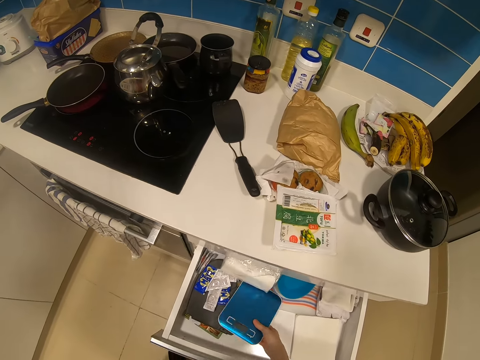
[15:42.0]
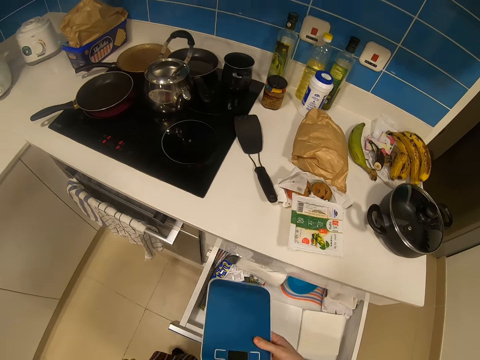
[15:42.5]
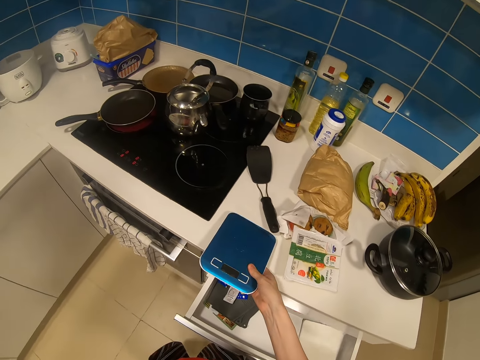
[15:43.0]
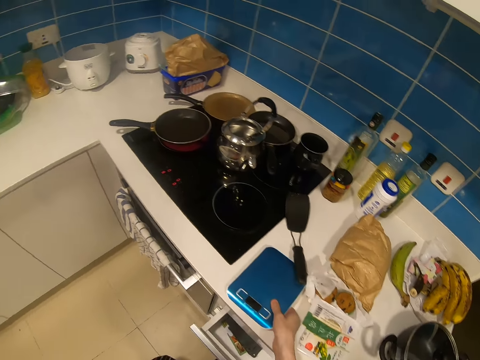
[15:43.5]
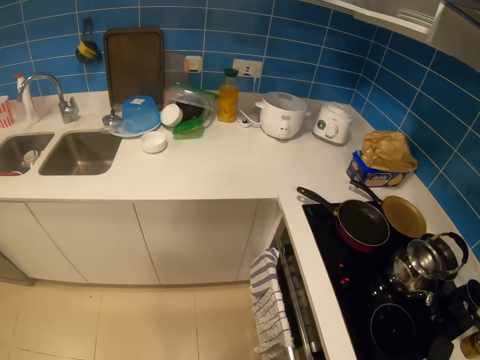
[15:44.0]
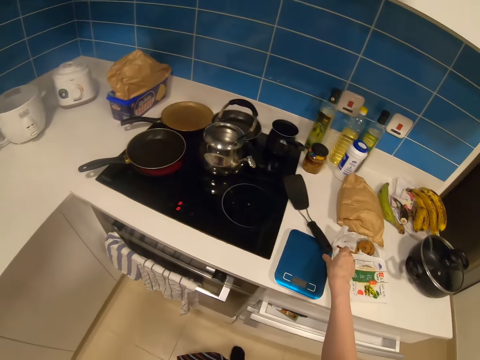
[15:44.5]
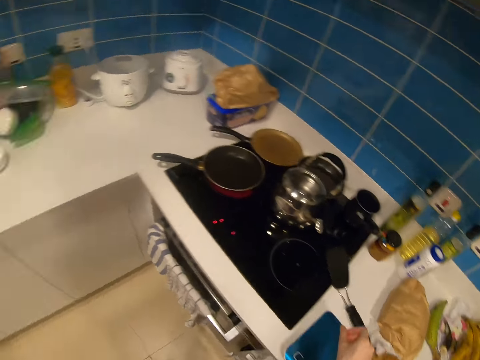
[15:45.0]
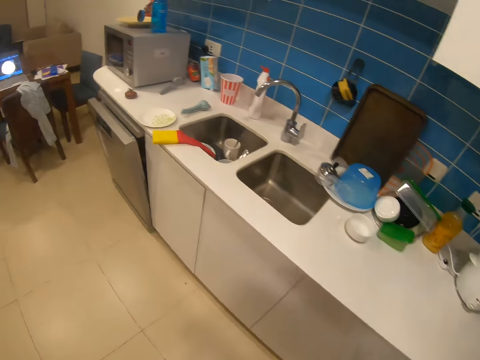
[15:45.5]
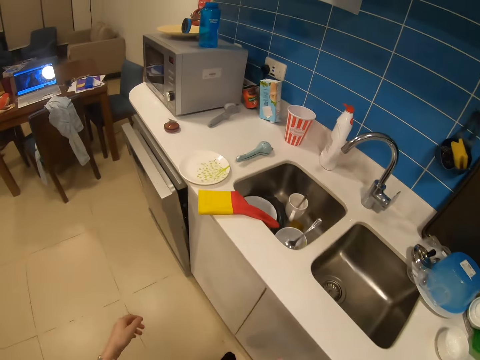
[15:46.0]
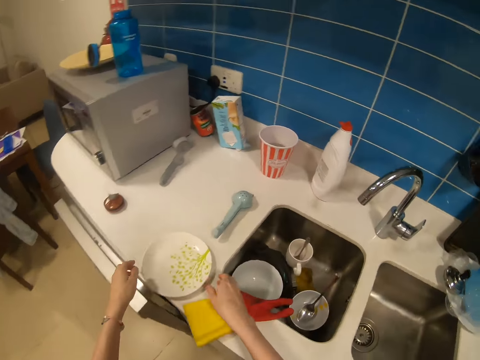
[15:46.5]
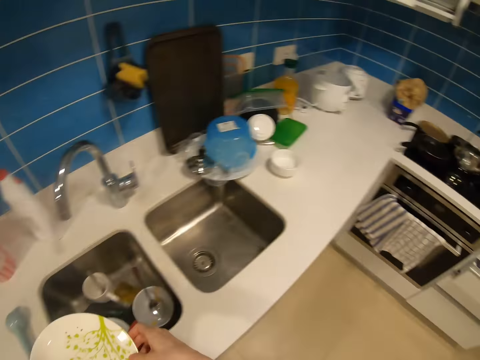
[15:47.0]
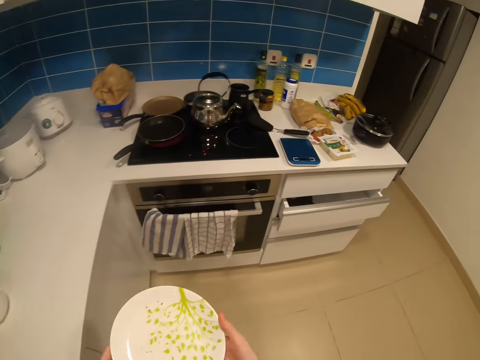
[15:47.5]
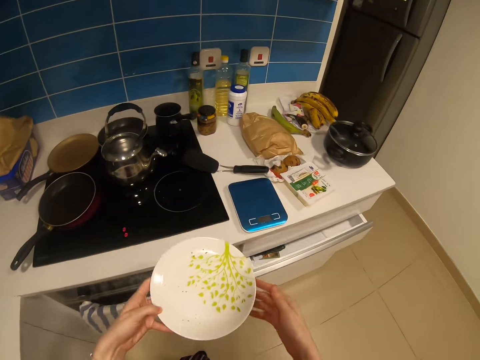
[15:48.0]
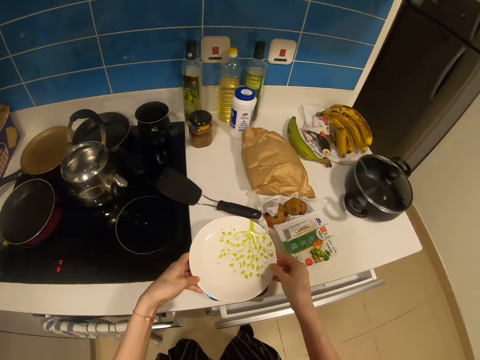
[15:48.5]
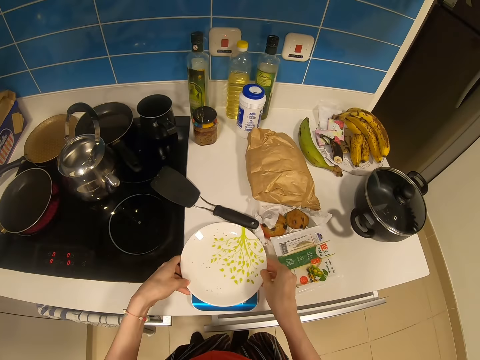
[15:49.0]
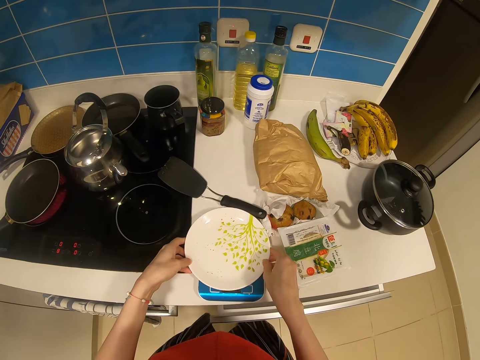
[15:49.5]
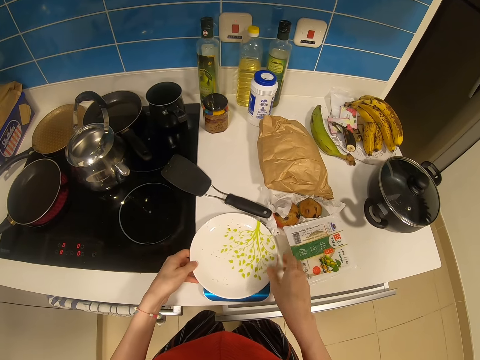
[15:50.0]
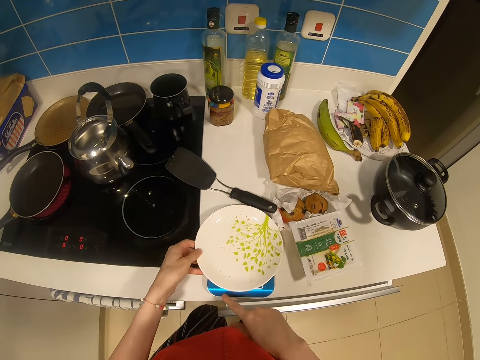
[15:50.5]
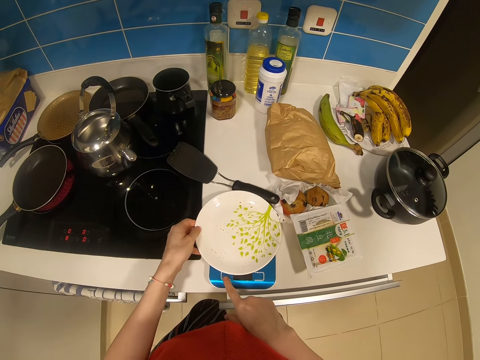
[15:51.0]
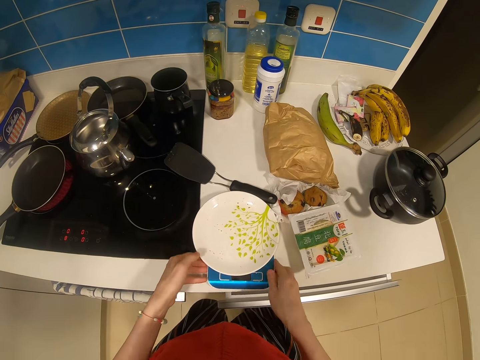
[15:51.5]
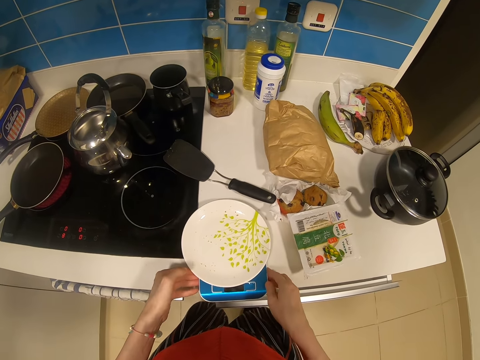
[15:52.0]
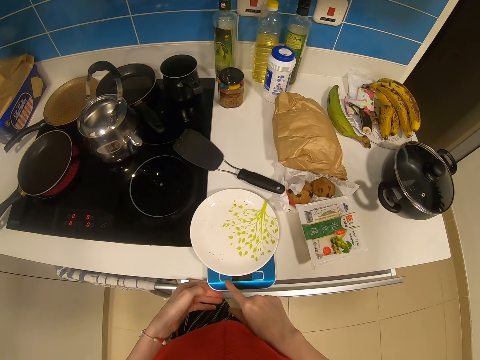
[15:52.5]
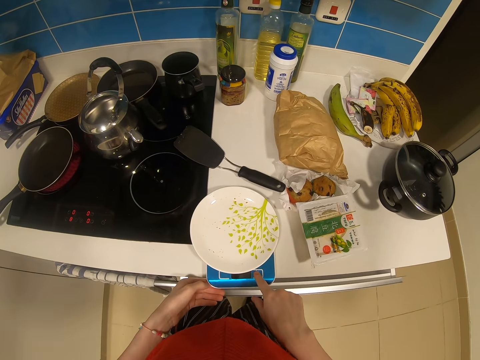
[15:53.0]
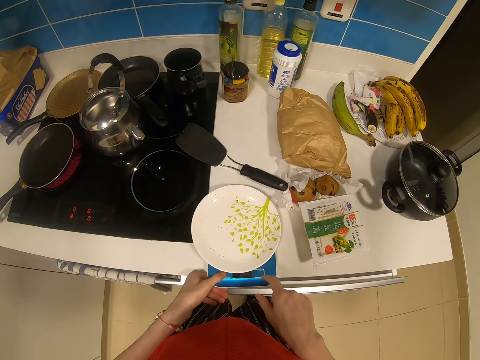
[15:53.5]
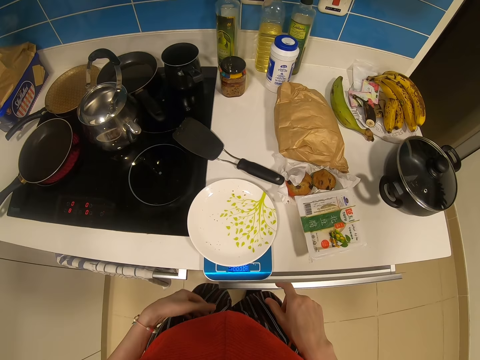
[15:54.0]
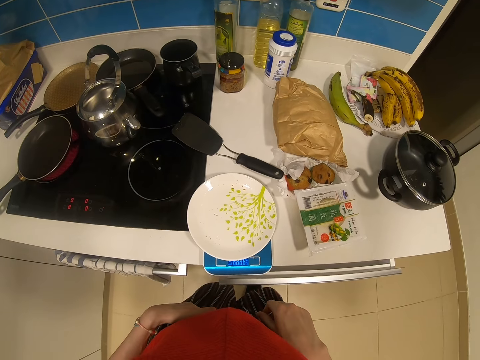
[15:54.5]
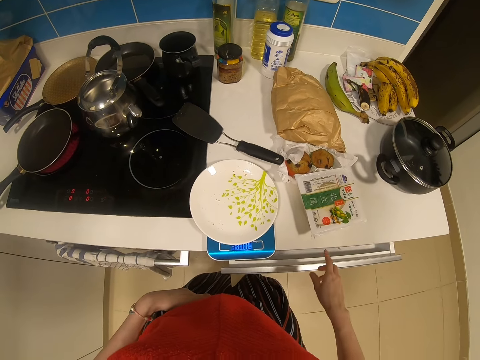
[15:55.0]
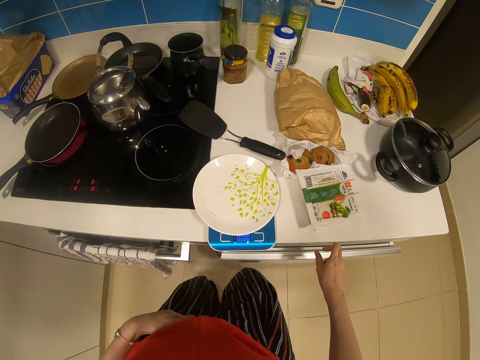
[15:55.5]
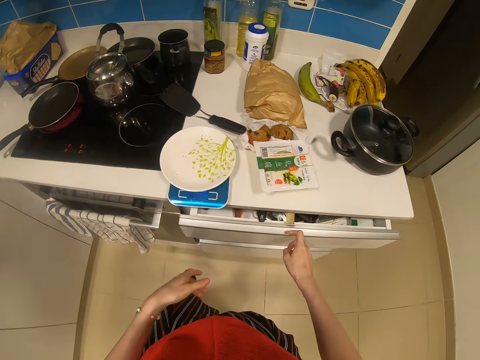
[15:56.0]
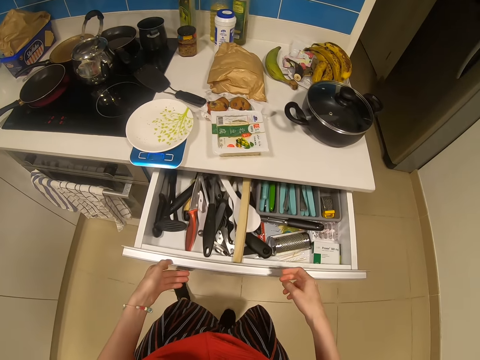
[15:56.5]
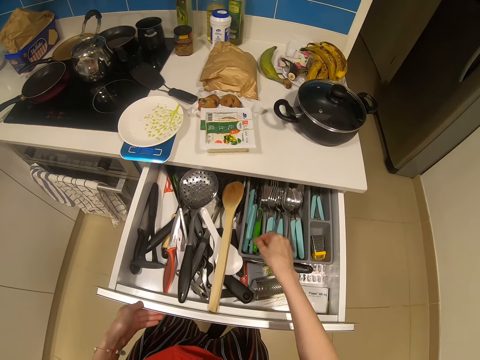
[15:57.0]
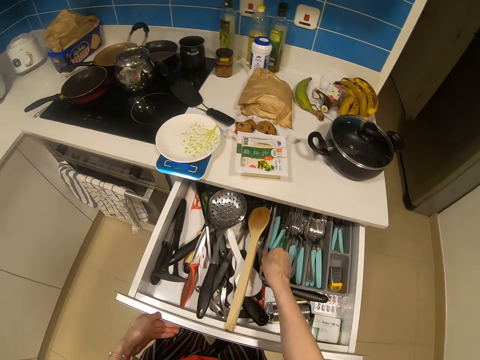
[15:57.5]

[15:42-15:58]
The camera wearer picks up a weighing scale. They put the weighing scale on the kitchen counter. They look around. They walk around the room. They pick up a plate. They walk around the room. They put the plate on the weighing scale. They move the weighing scale. They turn on the weighing scale. They operate the weighing scale. They push a kitchen drawer. They pull the kitchen drawer.

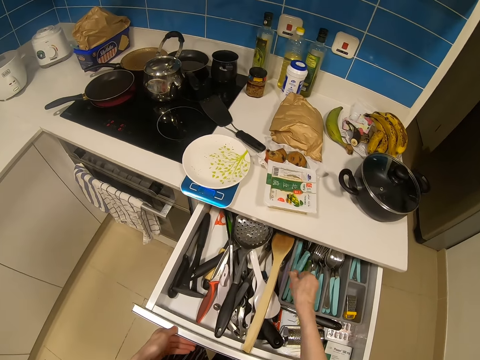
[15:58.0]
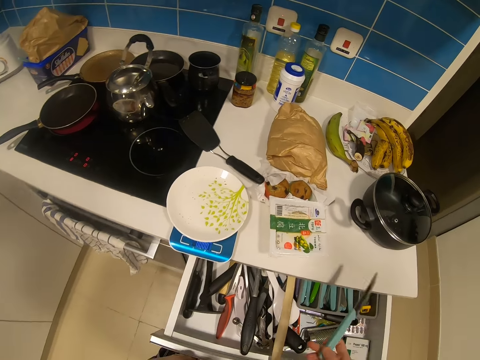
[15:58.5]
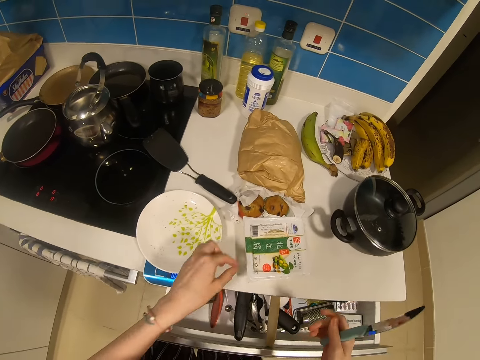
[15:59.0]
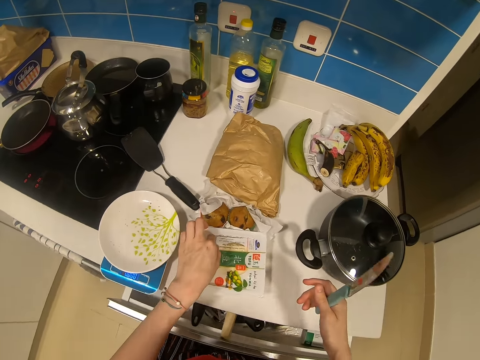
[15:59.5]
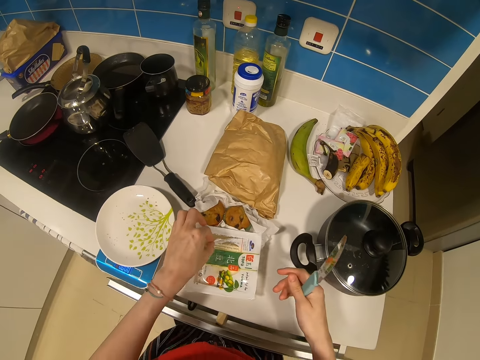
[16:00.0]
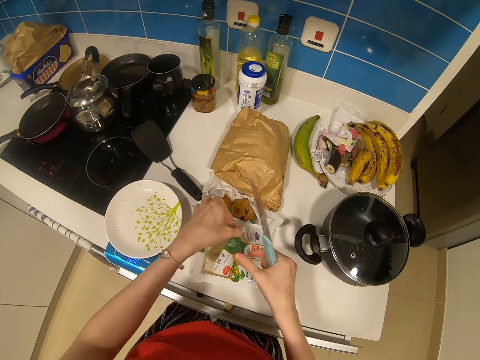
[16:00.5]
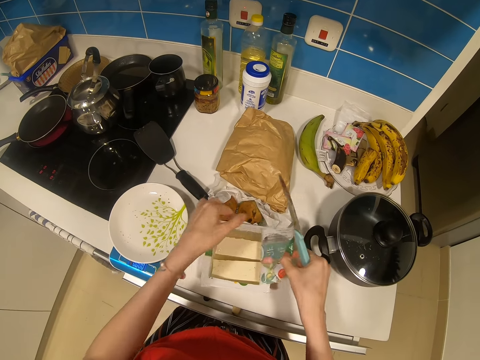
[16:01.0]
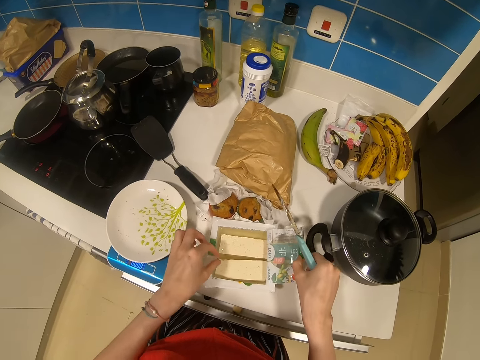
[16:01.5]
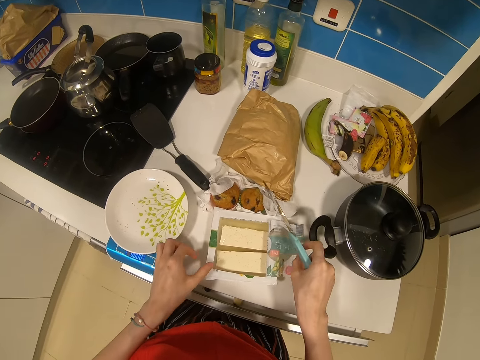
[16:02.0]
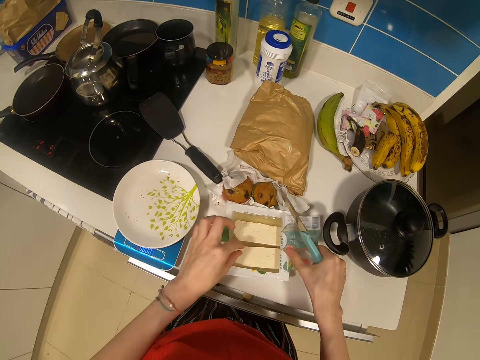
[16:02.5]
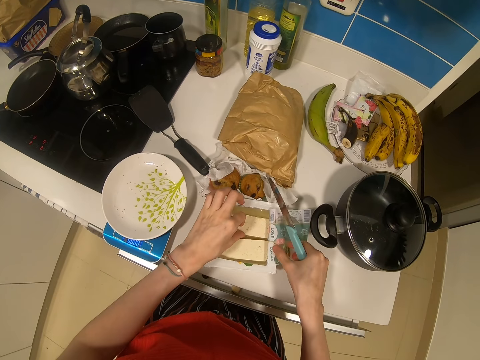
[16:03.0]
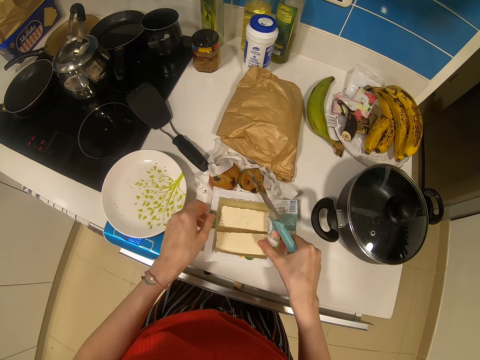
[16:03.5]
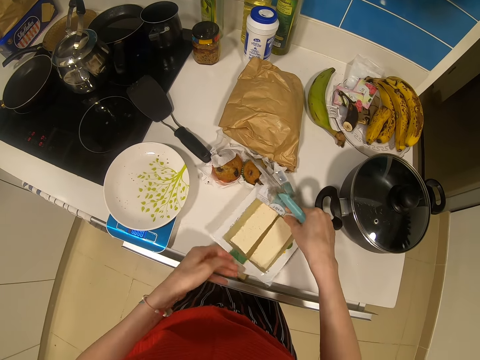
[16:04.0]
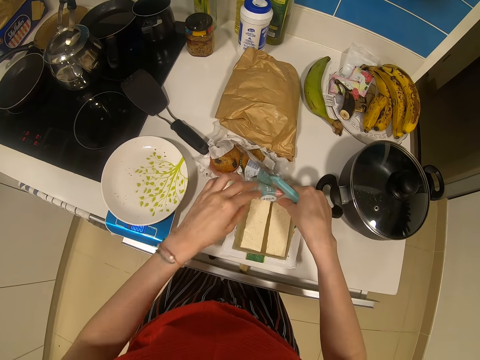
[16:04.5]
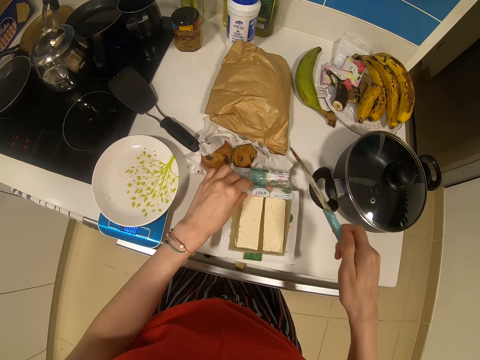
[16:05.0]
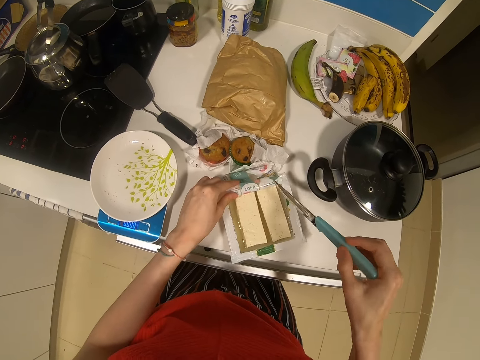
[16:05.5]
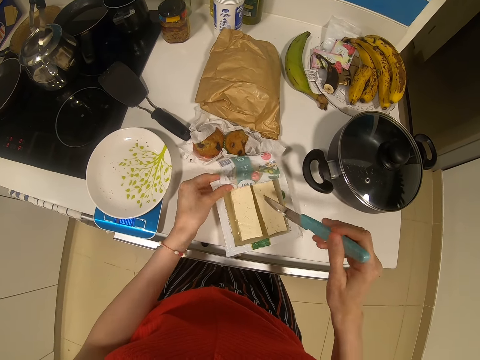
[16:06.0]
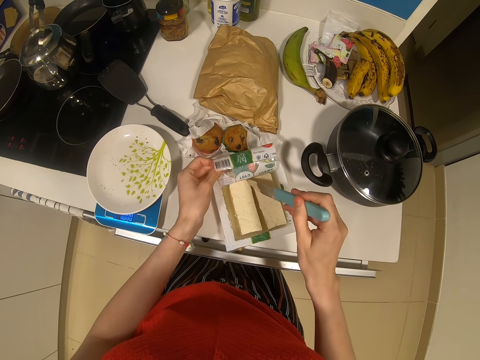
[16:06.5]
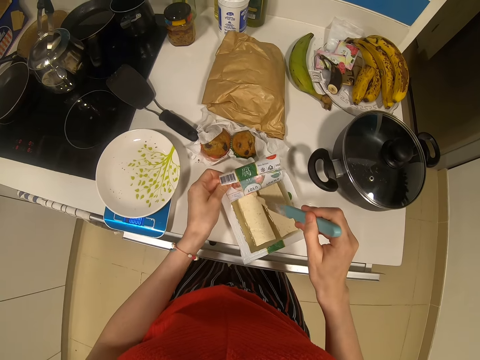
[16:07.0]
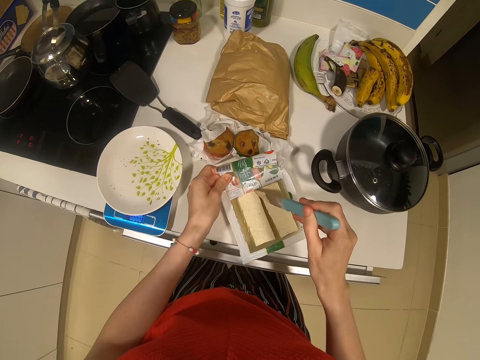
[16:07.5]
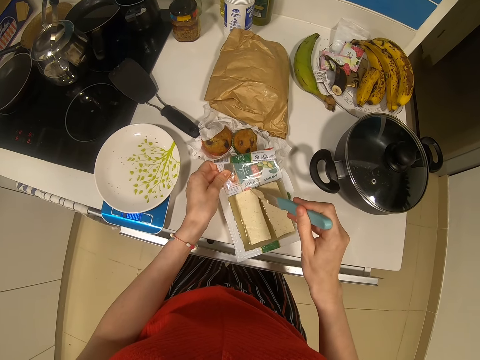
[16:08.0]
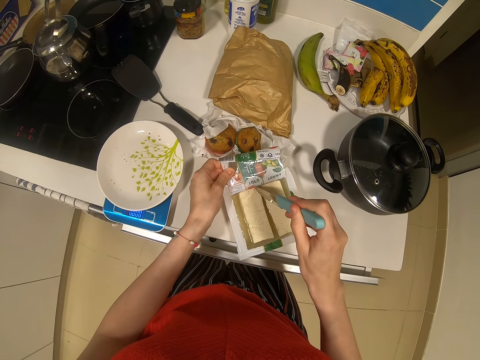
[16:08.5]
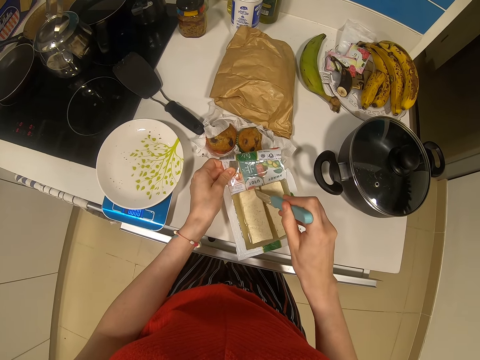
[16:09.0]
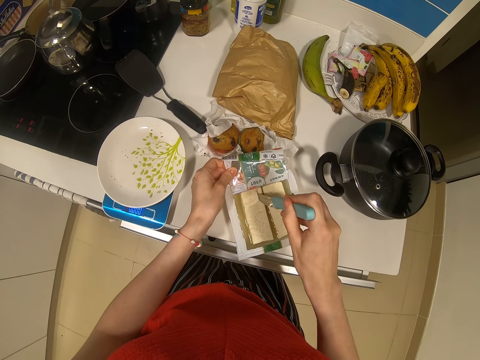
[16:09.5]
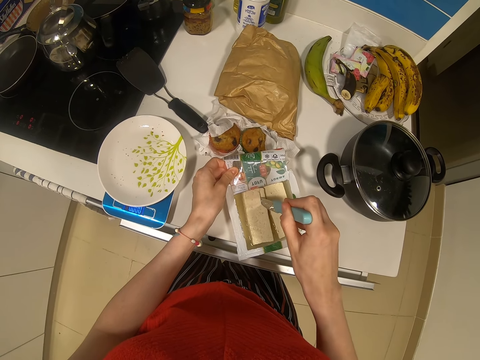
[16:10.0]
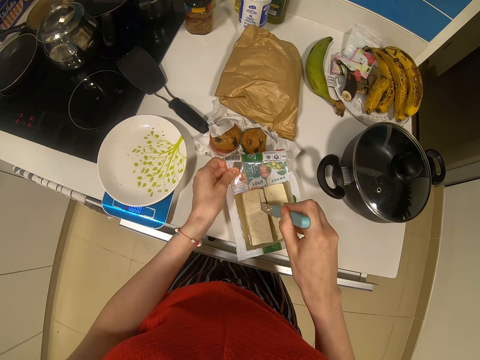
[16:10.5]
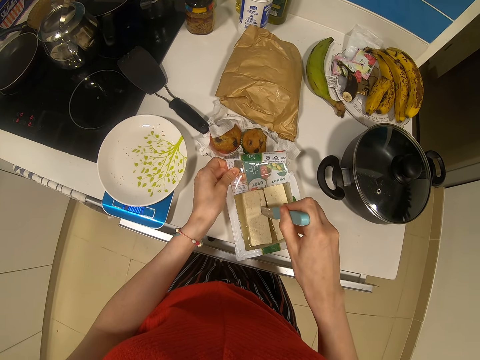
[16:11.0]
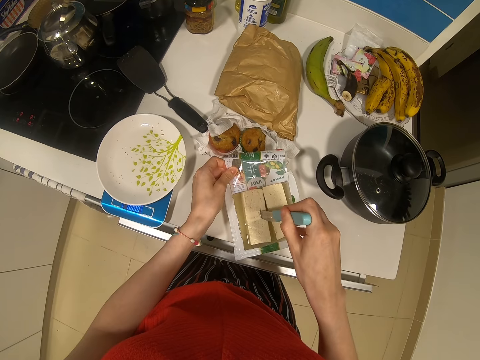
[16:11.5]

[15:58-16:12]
The camera wearer picks up a knife. They push a kitchen drawer. They remove a seal on a container. They turn the container. They cut the cheese or meat.
